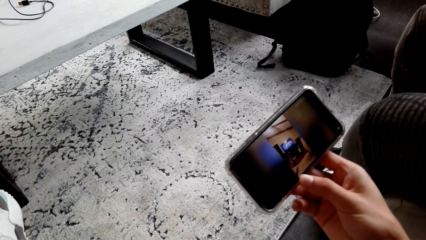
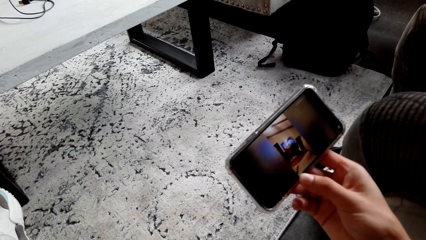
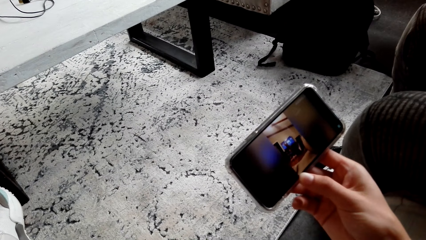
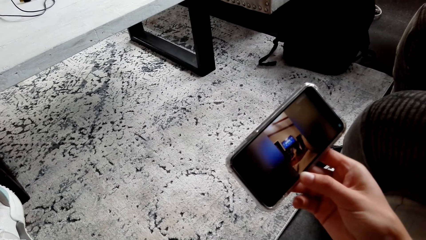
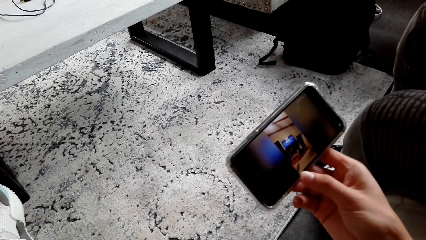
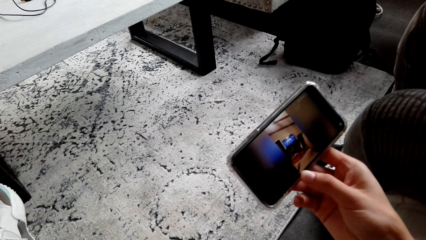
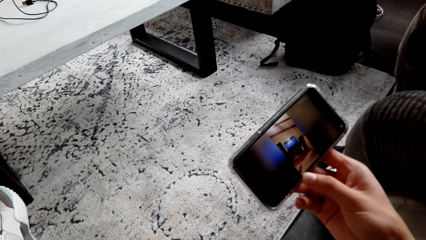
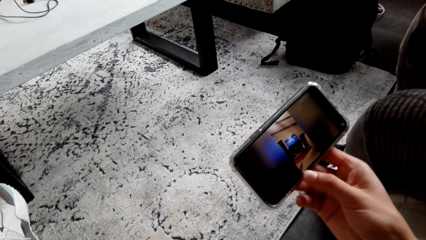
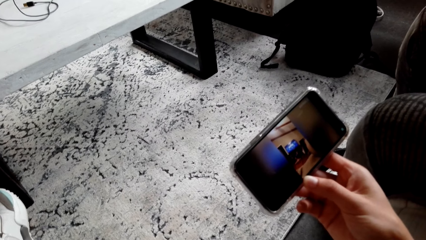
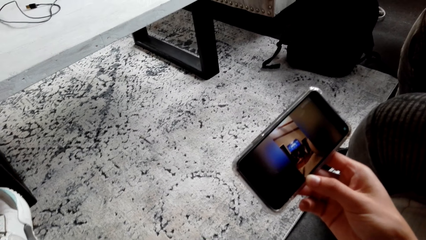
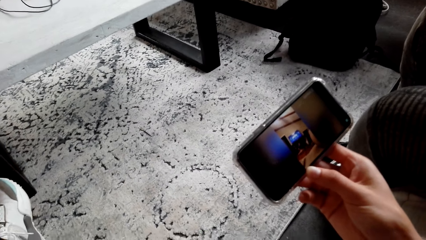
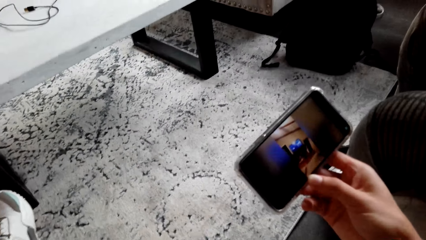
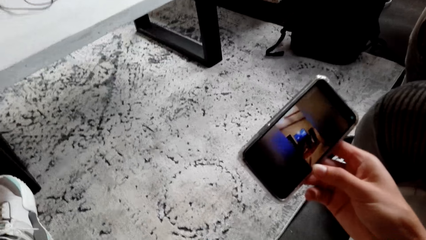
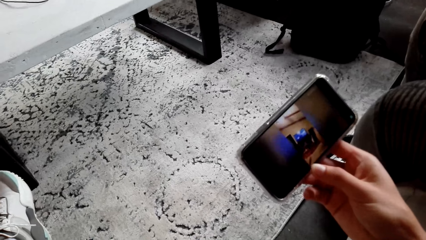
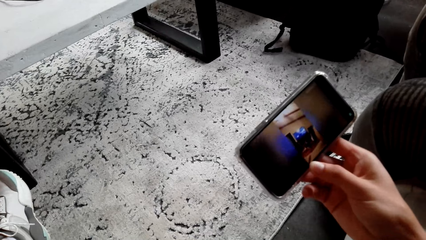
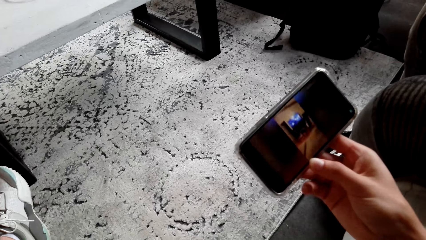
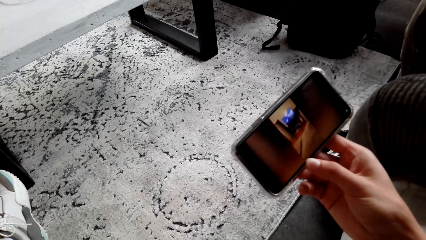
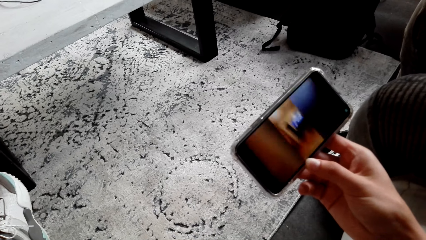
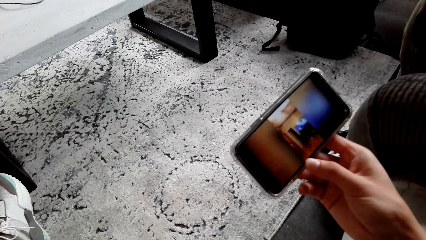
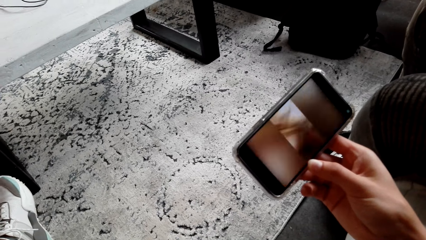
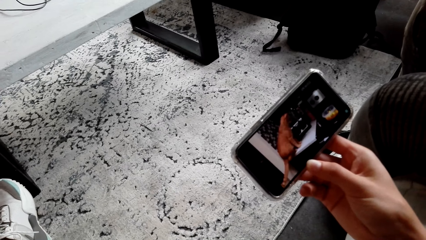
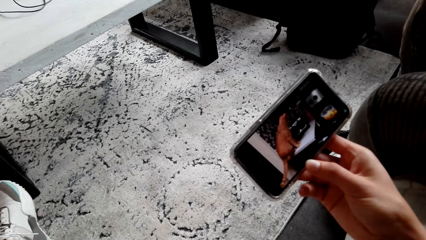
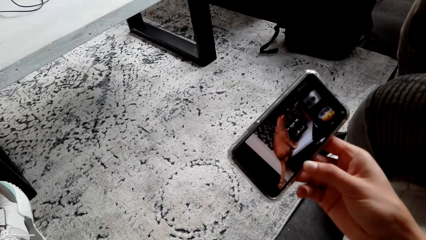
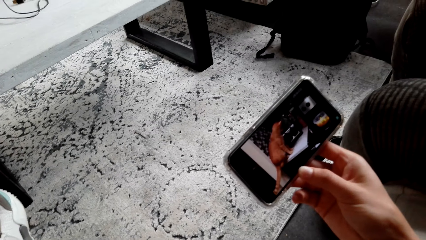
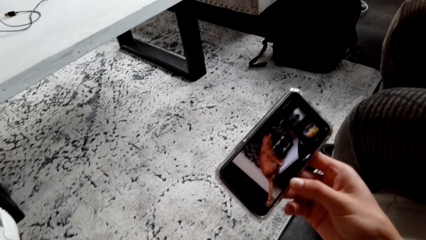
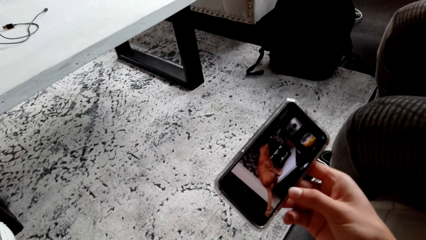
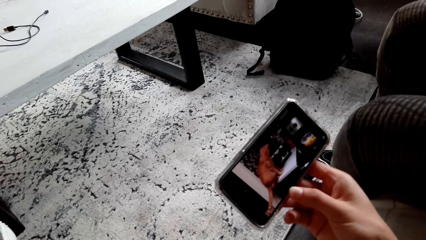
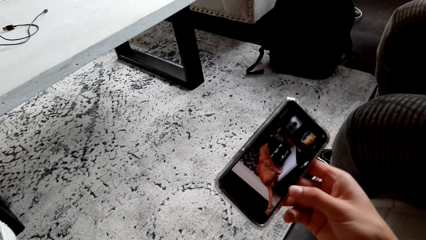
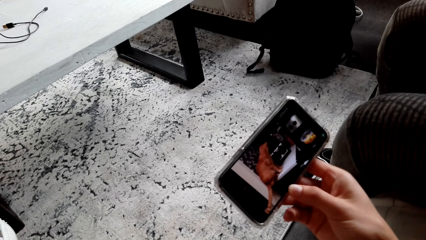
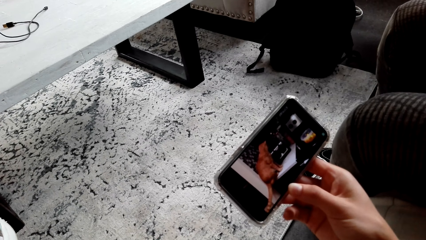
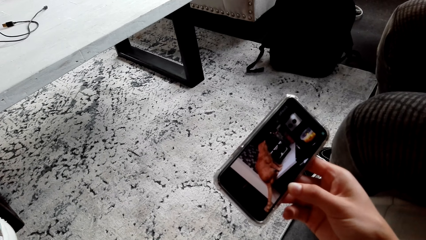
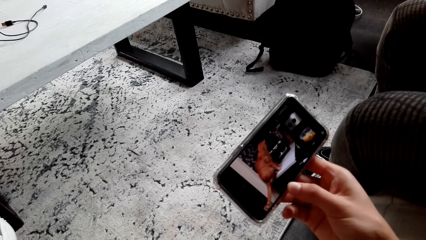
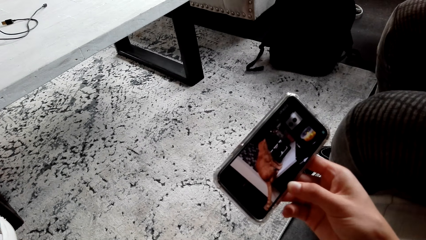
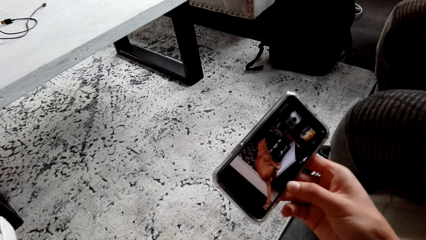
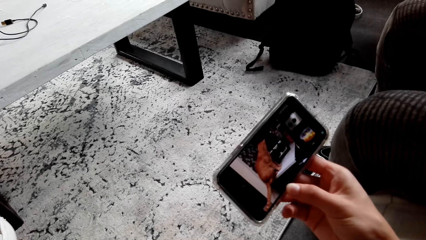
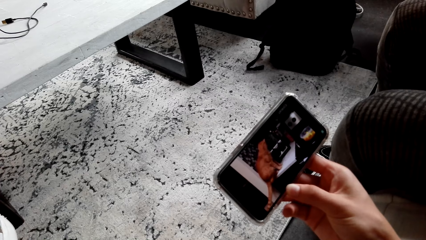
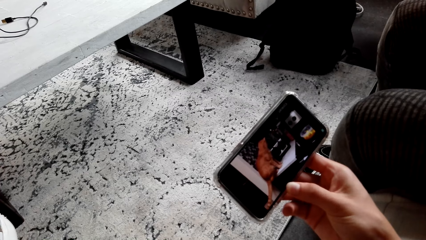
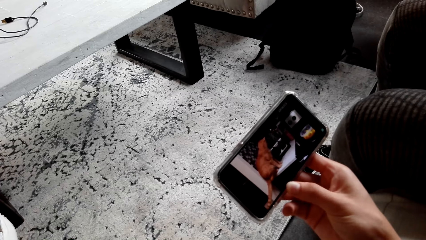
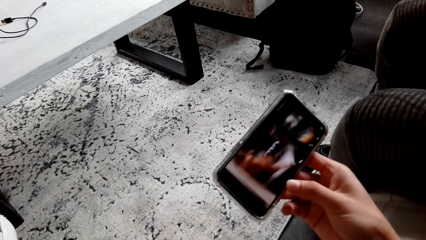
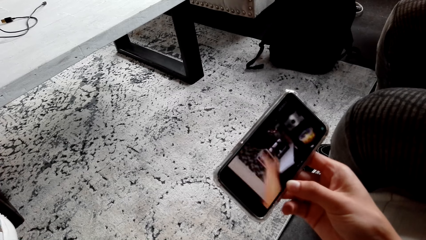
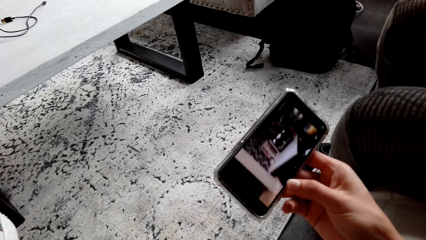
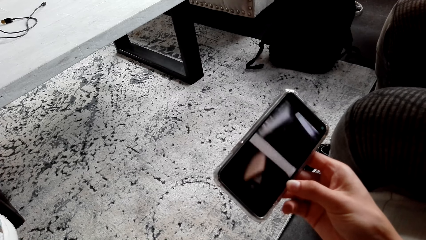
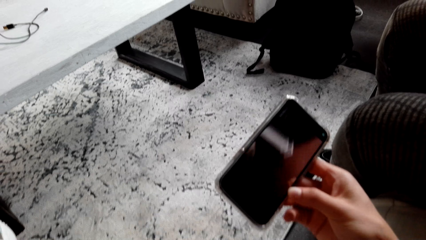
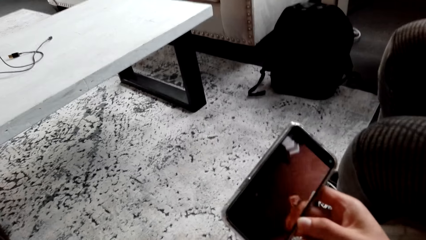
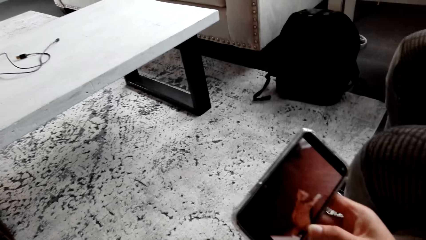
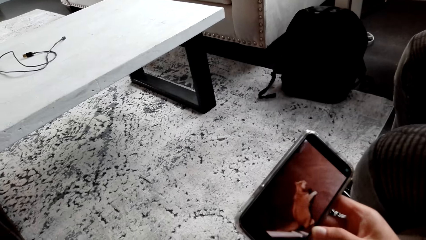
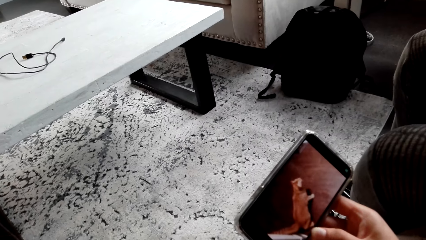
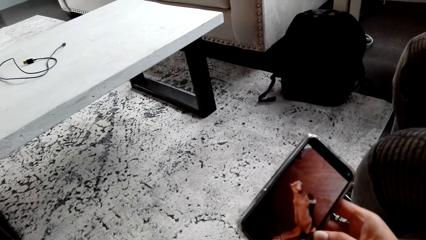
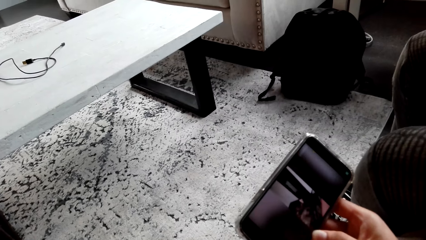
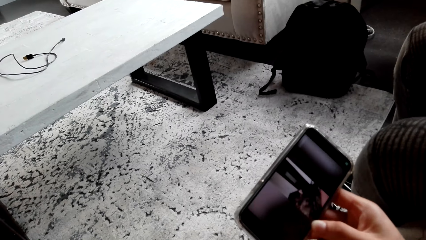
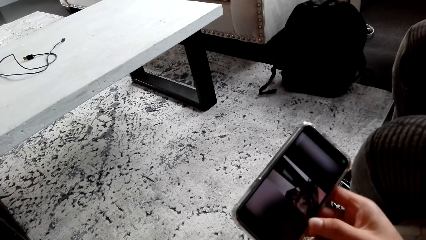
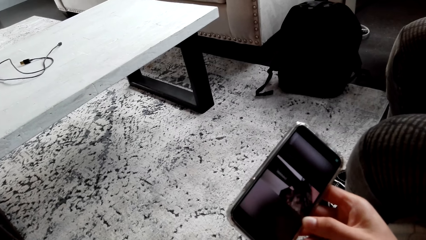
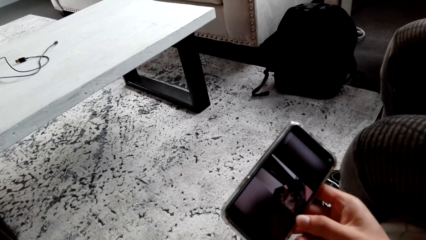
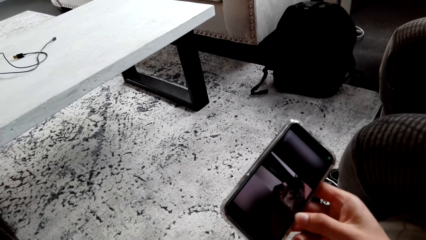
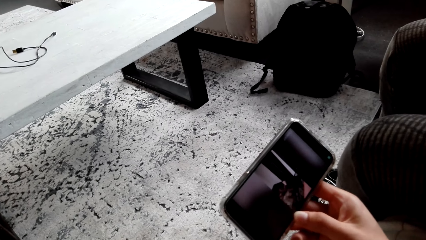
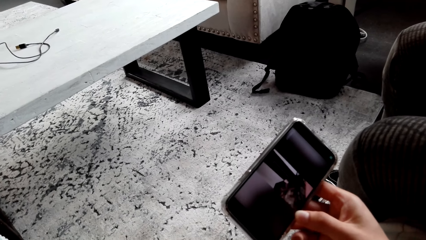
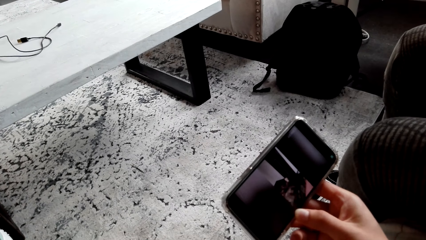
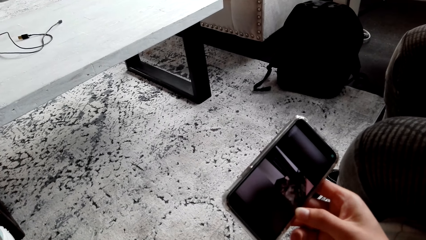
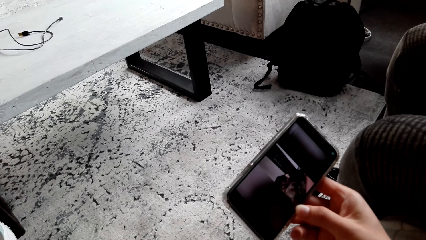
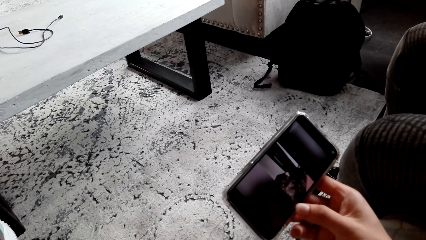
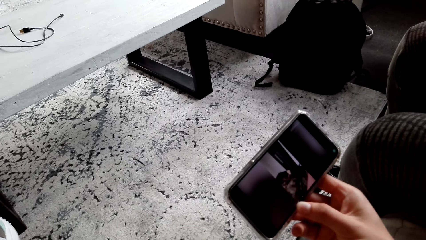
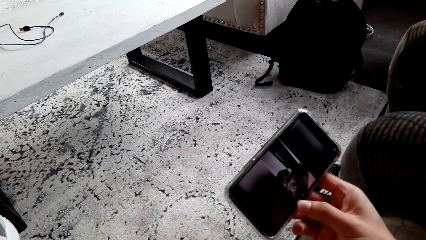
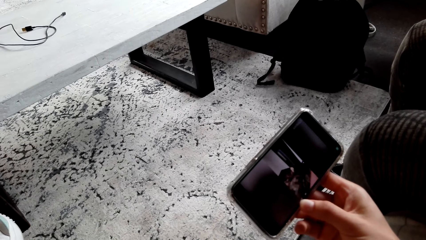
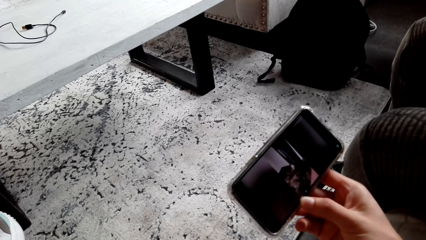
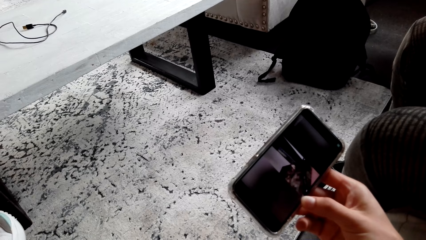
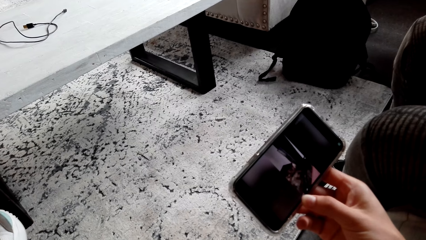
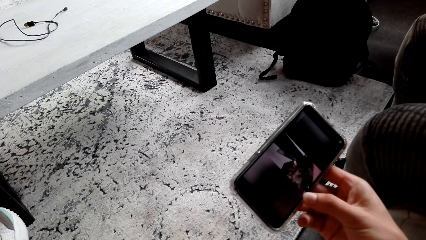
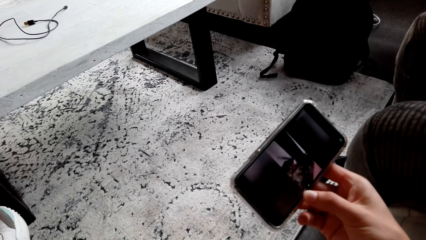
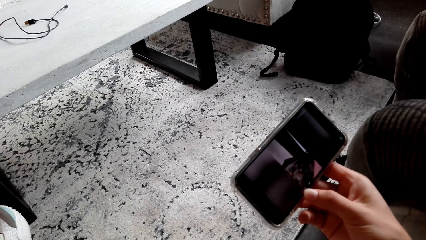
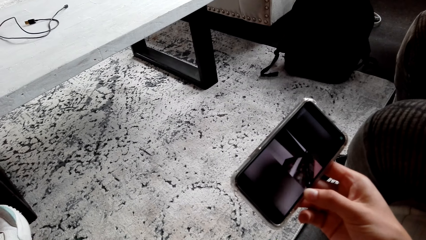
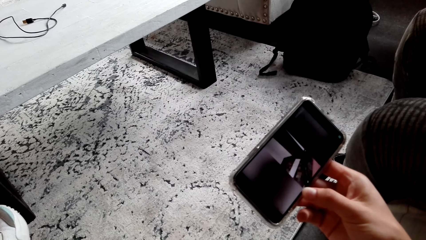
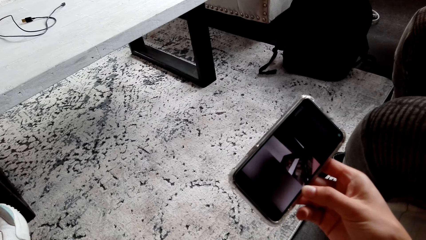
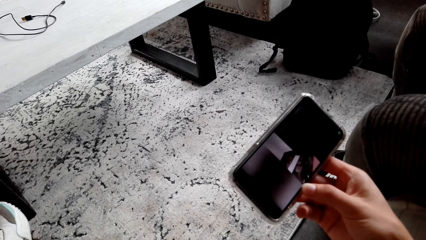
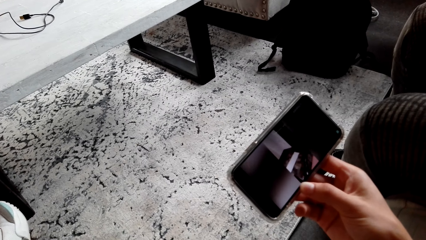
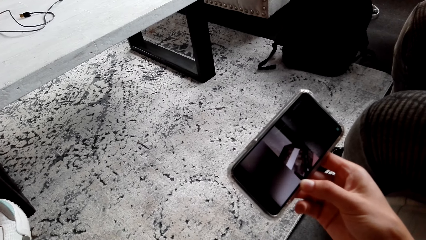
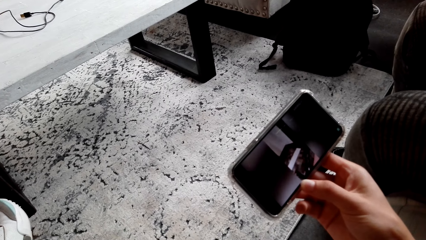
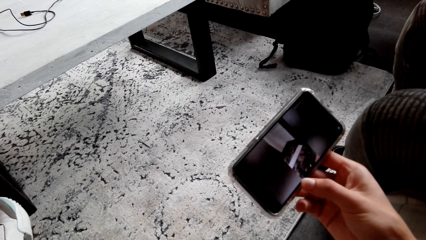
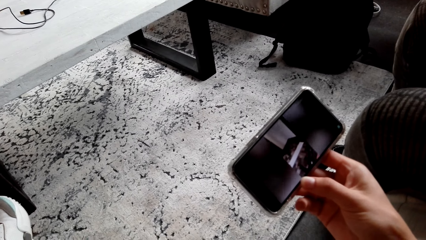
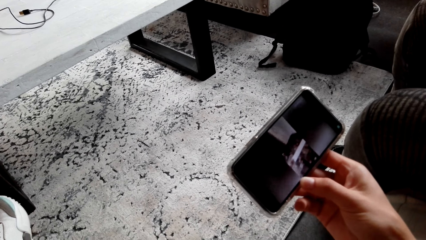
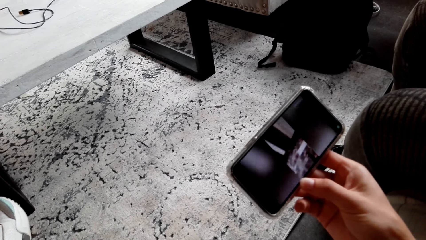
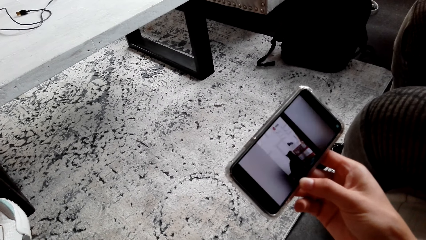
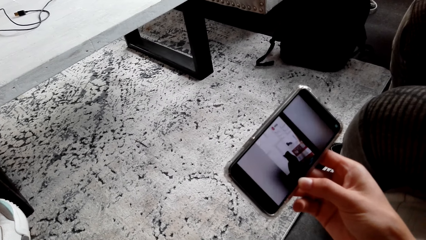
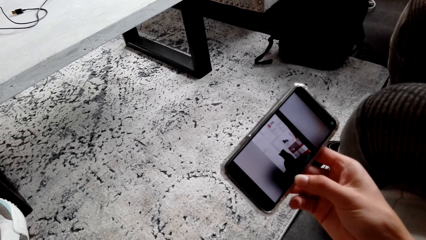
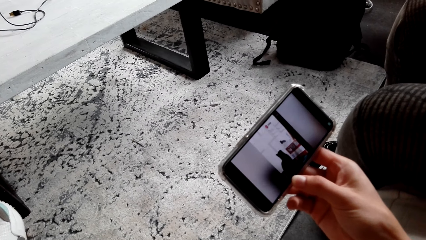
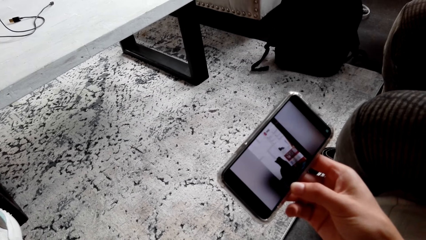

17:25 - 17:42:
The camera wearer watches a video on the phone repeatedly.
